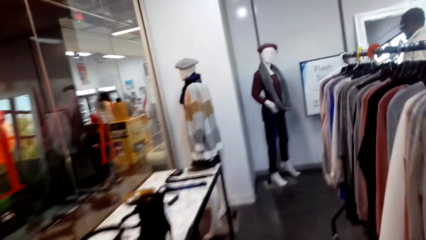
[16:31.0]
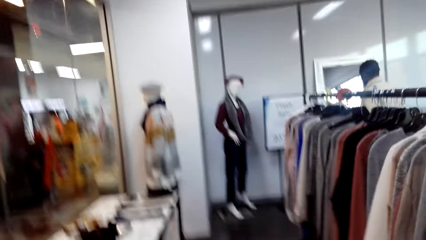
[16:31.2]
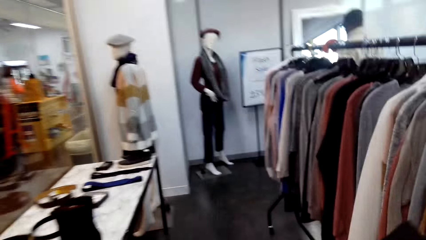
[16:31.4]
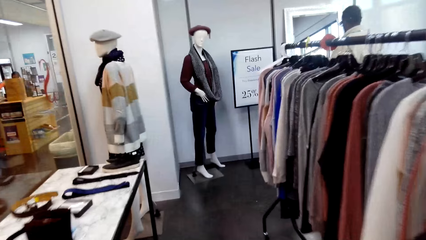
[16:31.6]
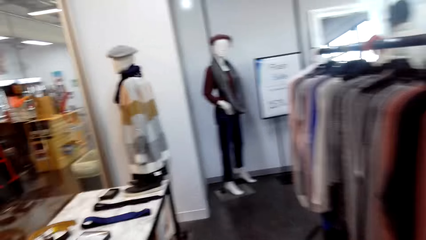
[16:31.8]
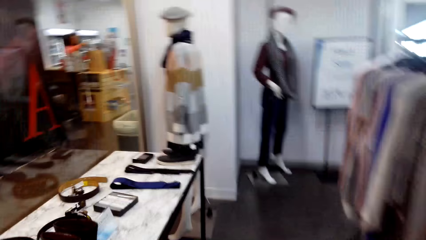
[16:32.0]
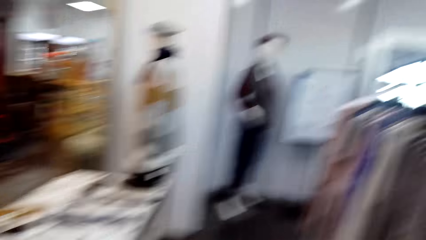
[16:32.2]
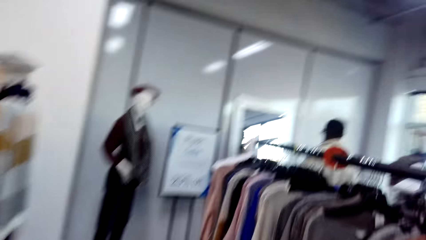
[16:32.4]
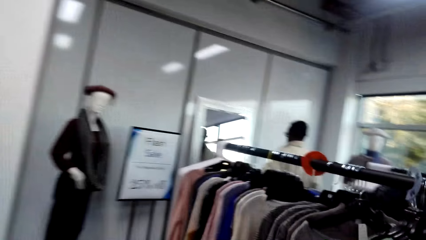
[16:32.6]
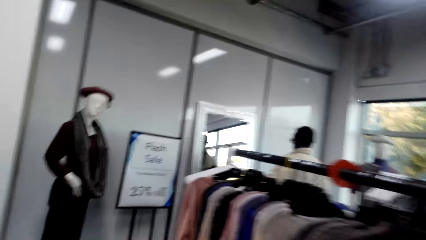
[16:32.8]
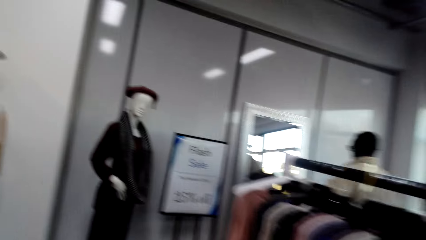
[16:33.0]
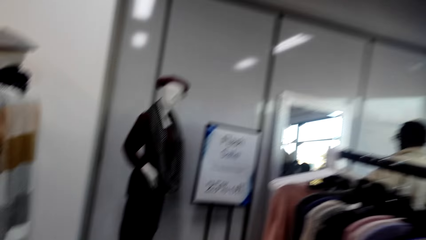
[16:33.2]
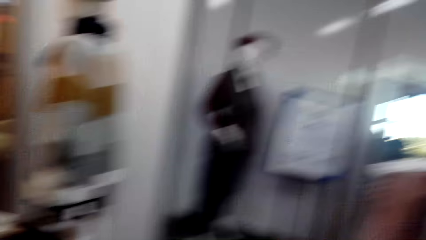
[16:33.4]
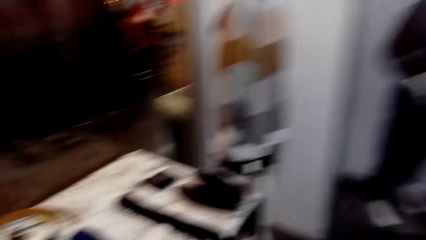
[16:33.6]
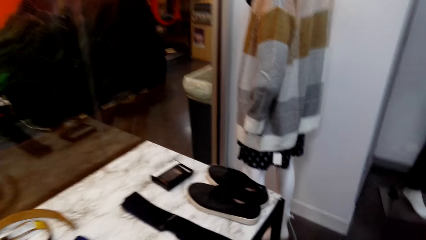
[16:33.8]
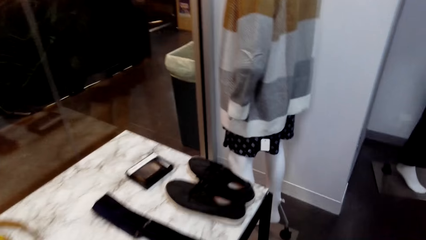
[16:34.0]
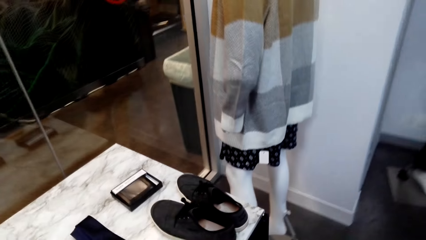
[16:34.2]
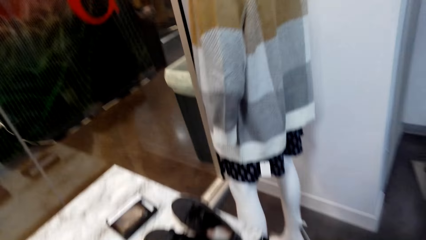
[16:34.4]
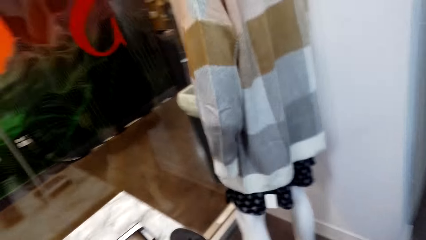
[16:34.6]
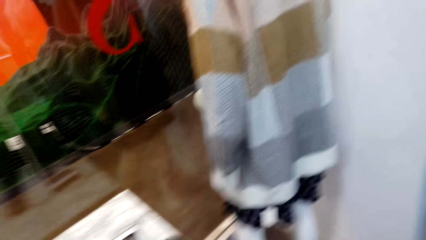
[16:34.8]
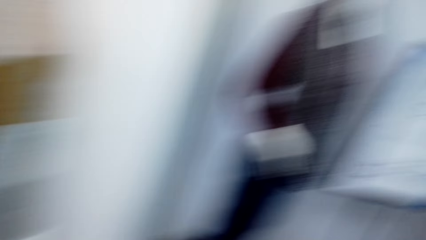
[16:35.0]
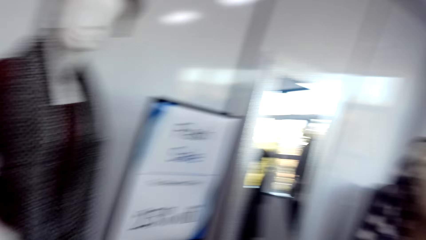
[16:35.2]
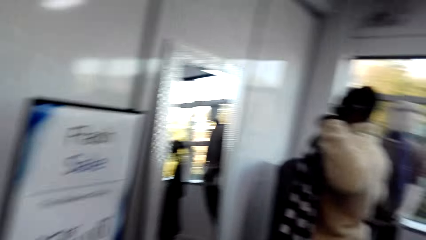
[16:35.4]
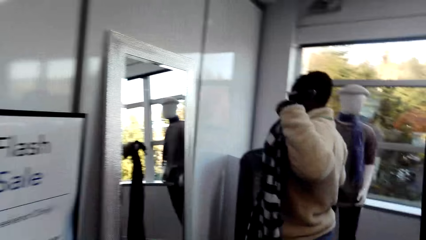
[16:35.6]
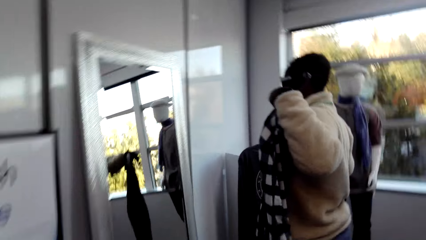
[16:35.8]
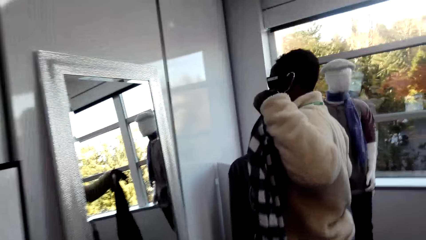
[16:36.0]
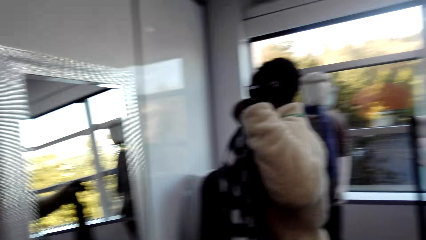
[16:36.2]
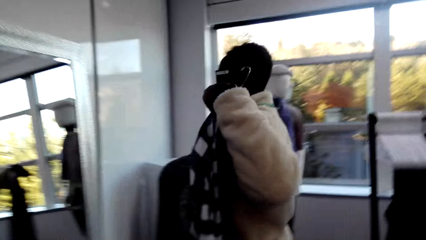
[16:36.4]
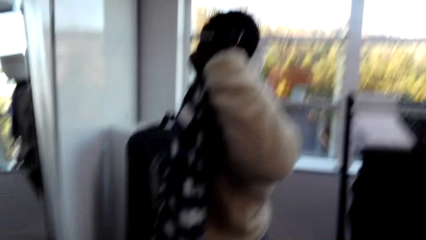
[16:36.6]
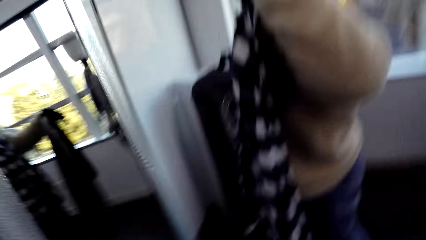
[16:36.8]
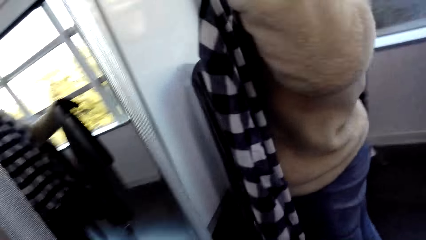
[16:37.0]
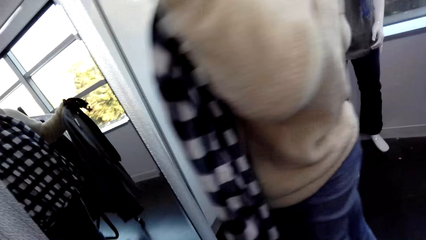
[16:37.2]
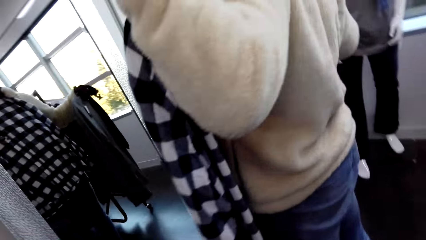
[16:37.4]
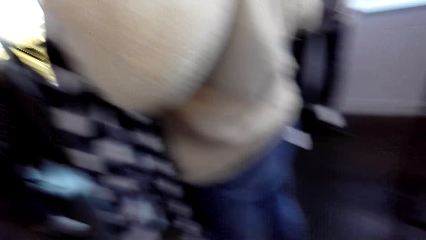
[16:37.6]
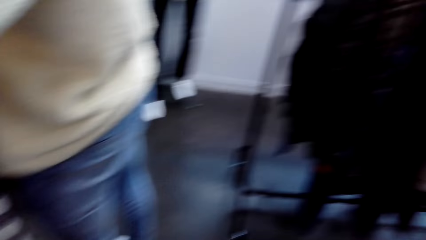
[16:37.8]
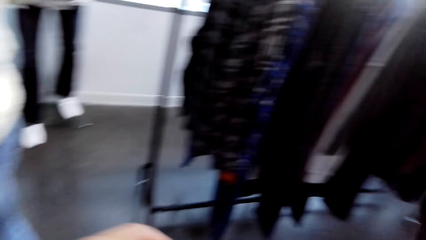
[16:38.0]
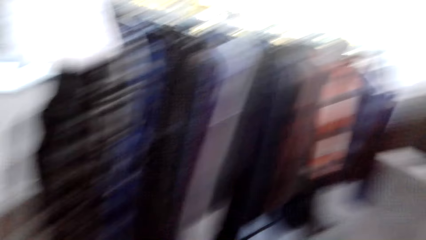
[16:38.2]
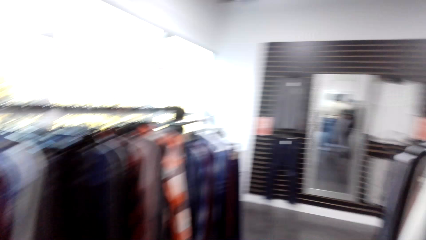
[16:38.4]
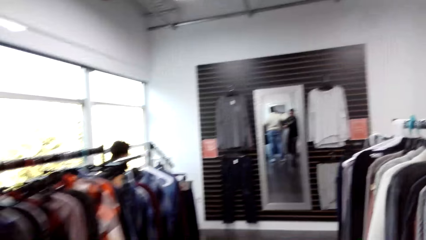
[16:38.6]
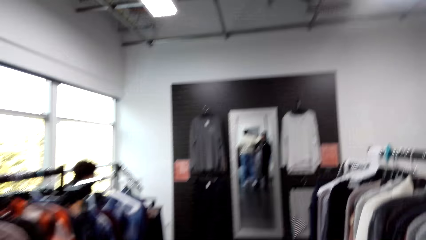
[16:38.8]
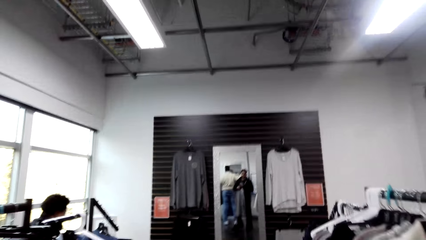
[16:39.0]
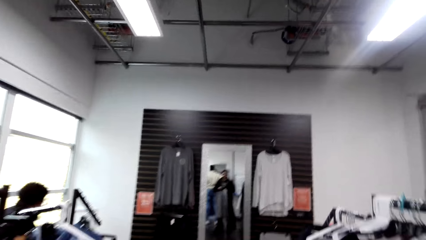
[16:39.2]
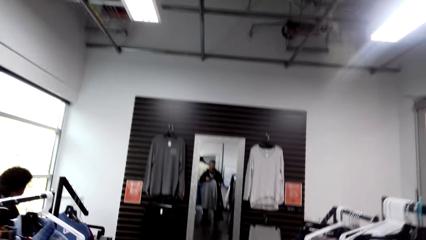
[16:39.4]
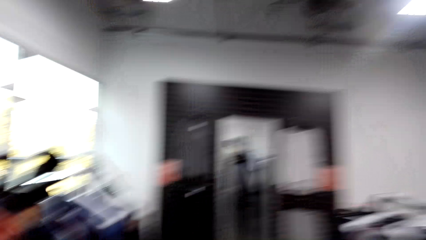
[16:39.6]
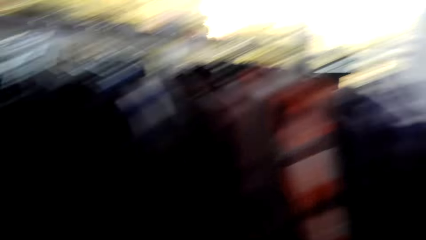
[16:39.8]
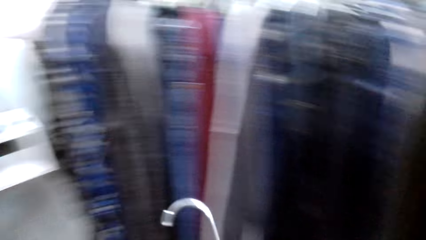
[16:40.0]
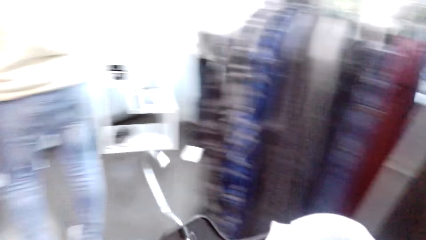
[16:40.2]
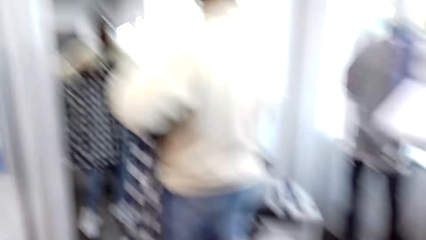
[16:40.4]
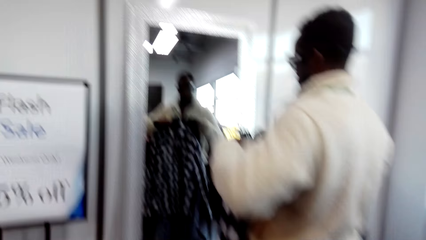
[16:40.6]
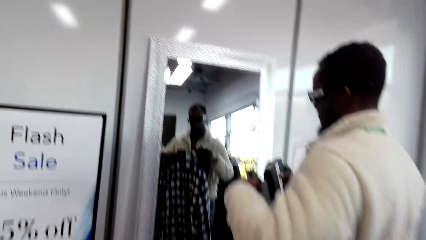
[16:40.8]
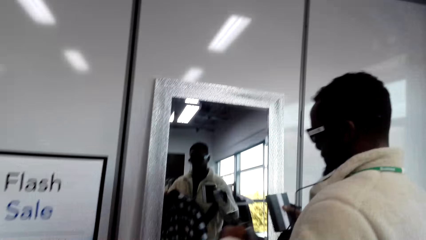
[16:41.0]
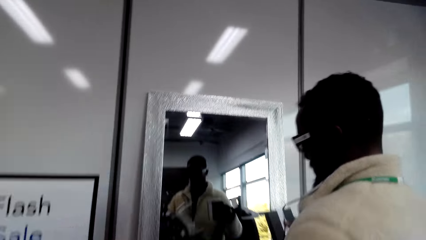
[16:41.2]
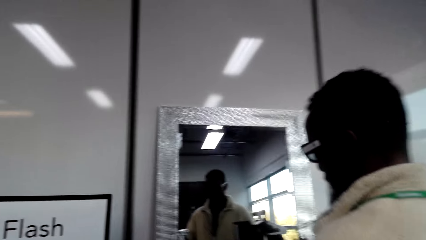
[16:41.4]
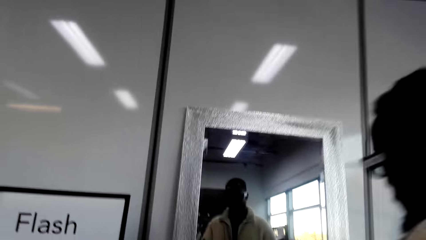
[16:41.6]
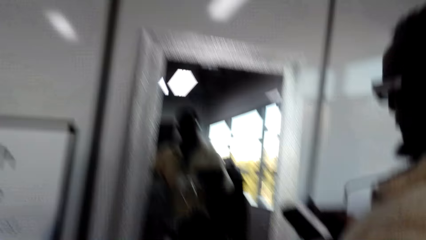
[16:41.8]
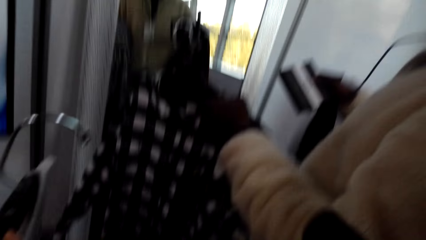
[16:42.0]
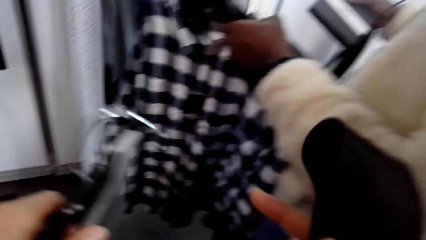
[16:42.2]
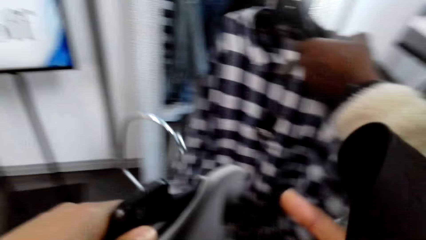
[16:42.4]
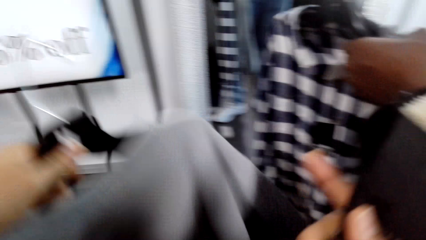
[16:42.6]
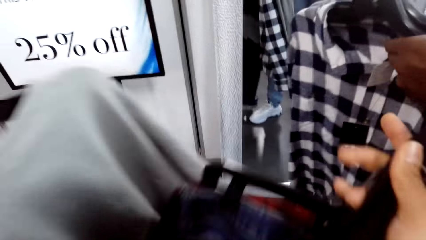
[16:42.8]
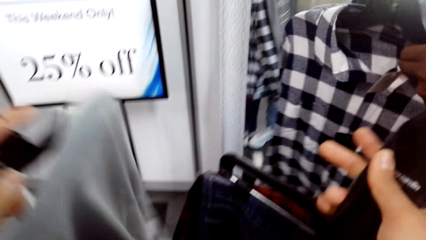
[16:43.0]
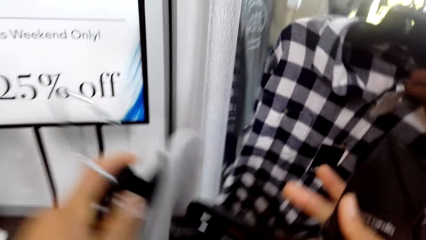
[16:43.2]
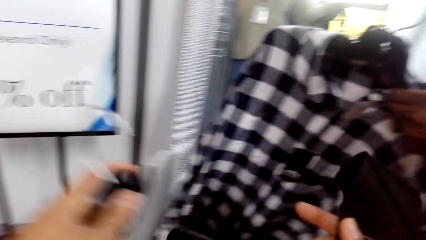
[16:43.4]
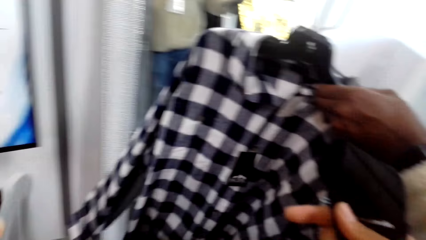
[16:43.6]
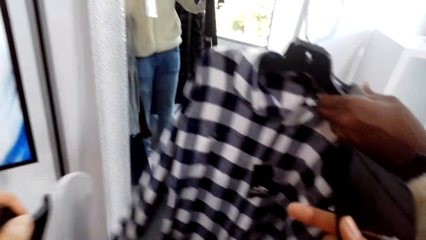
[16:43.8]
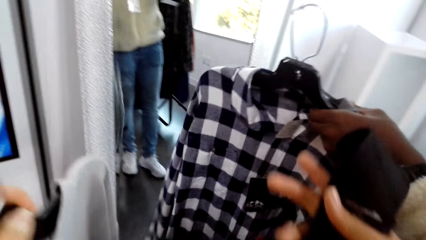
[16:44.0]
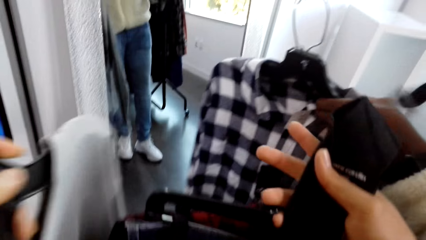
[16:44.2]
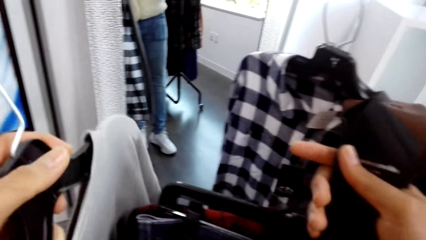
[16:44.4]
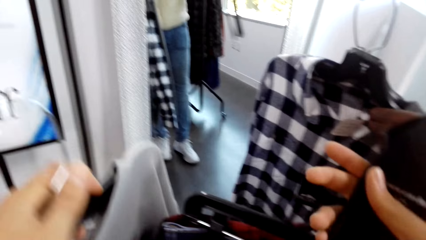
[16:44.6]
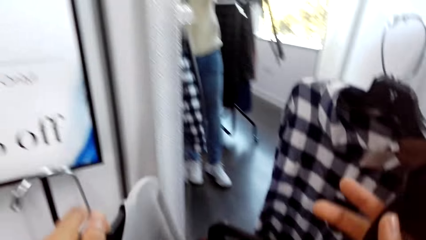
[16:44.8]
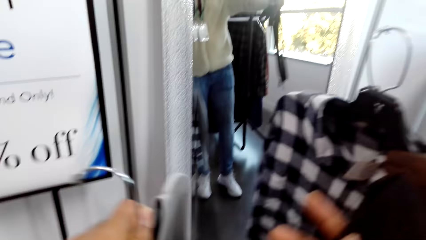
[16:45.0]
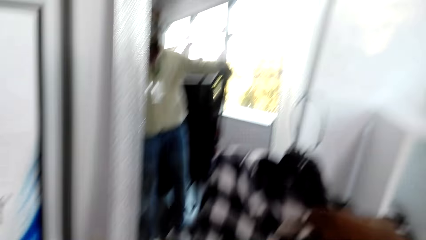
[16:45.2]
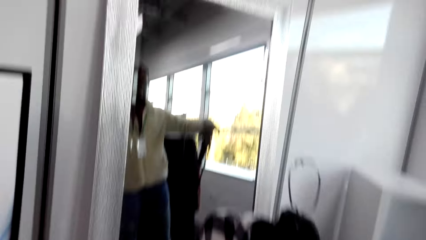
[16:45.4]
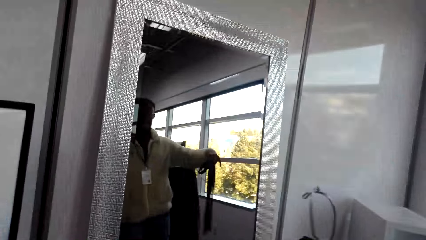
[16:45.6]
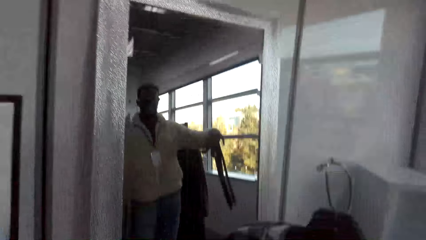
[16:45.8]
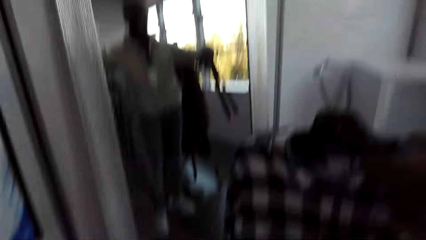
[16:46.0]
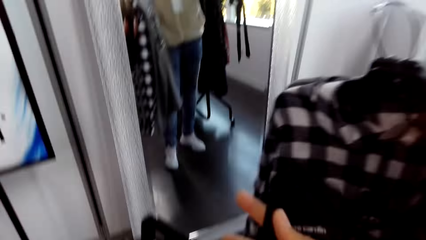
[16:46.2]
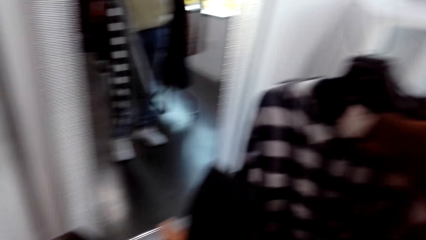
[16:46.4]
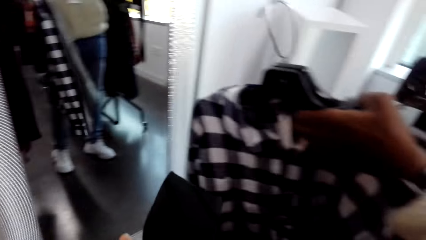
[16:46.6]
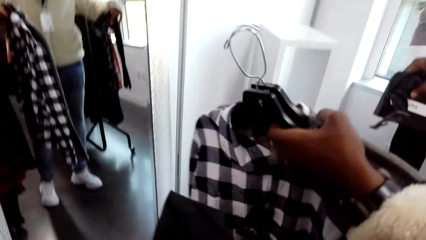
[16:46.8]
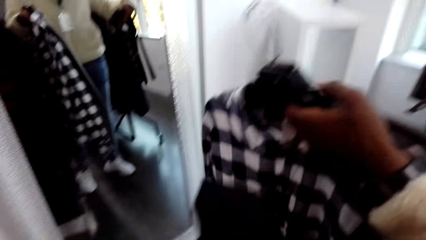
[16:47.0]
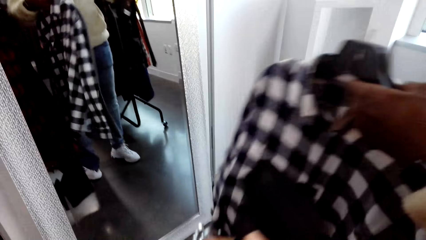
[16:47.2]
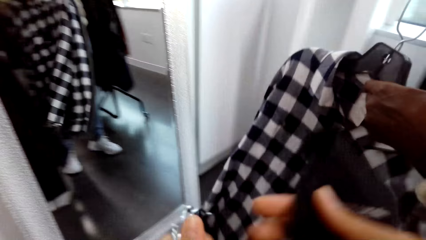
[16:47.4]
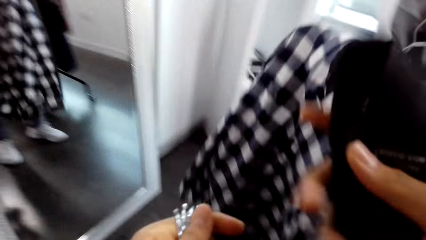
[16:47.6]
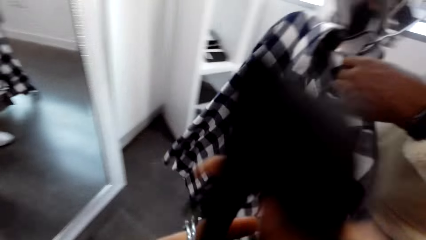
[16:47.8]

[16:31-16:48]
A person stares at a mirror. The camera wearer walks around. The person stares at the mirror. The camera wearer looks around. The person stares at the mirror. The camera wearer holds cloths in both hands. Another person stares at the mirror.
